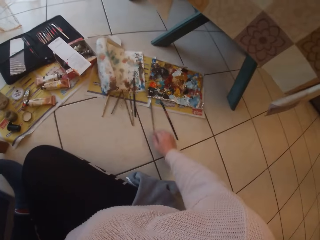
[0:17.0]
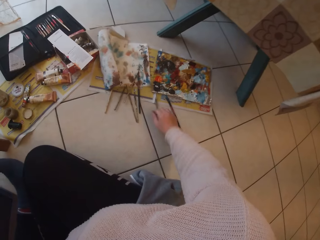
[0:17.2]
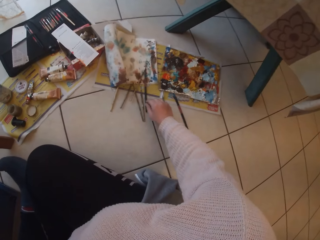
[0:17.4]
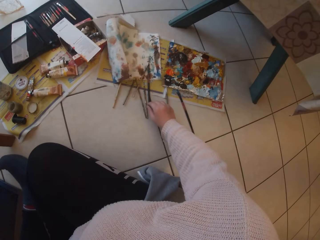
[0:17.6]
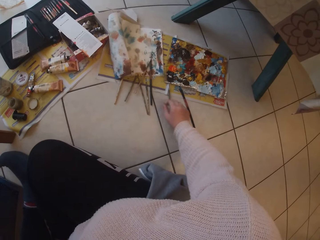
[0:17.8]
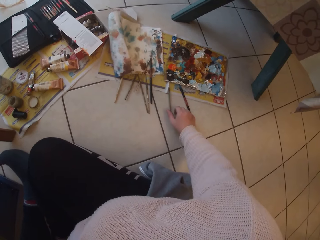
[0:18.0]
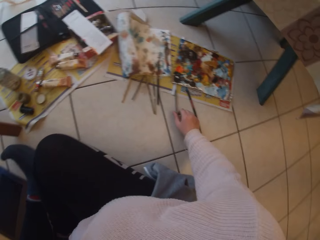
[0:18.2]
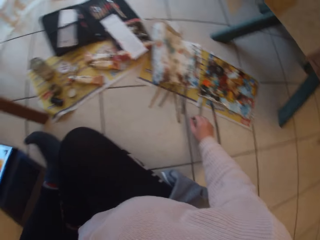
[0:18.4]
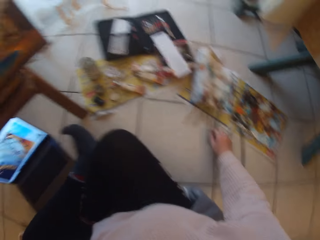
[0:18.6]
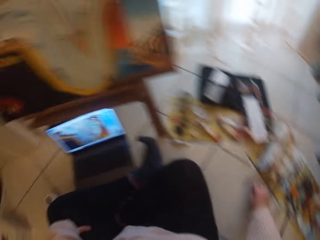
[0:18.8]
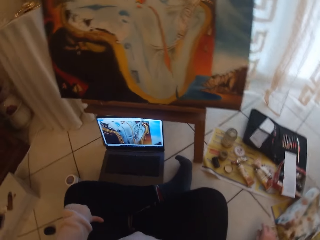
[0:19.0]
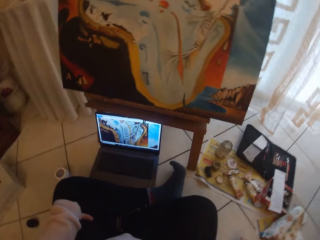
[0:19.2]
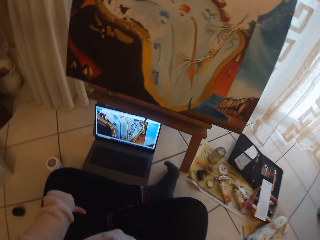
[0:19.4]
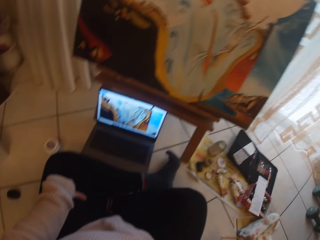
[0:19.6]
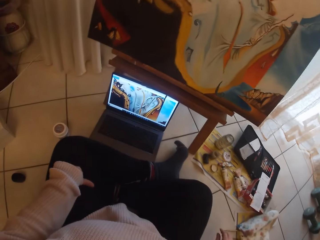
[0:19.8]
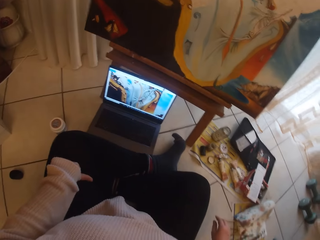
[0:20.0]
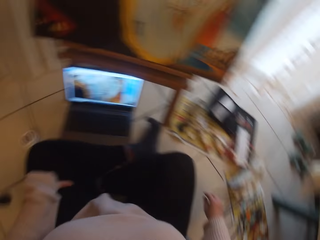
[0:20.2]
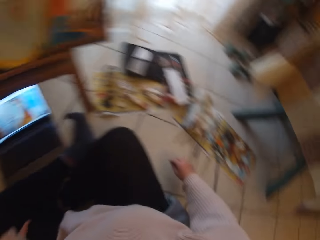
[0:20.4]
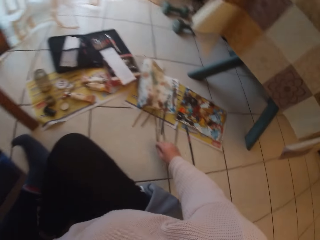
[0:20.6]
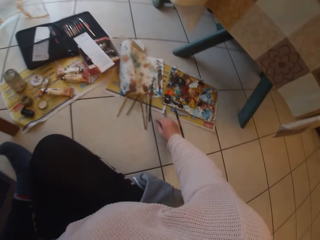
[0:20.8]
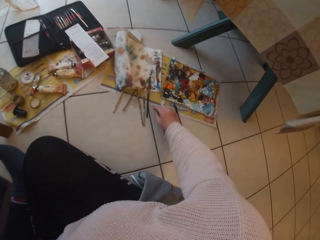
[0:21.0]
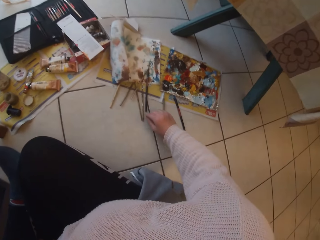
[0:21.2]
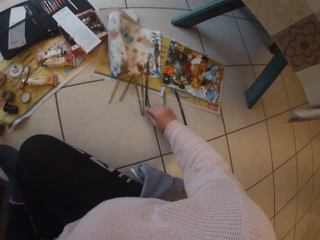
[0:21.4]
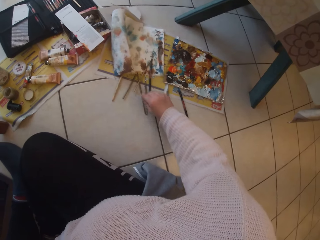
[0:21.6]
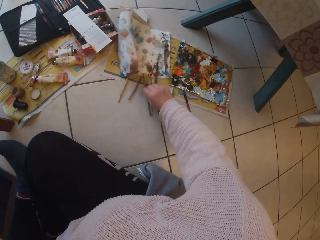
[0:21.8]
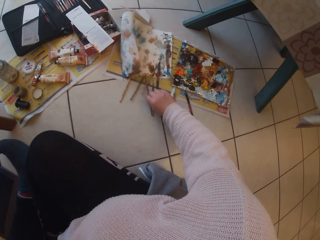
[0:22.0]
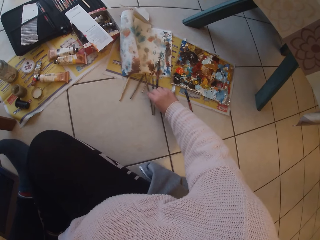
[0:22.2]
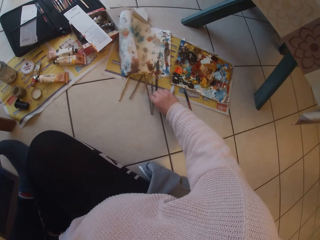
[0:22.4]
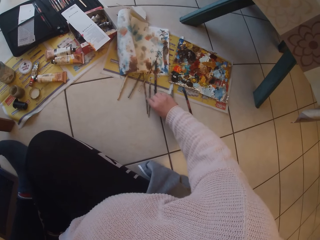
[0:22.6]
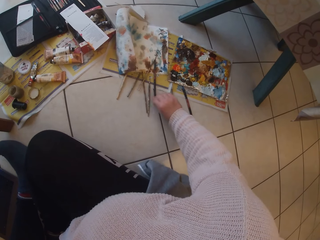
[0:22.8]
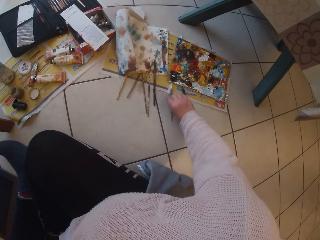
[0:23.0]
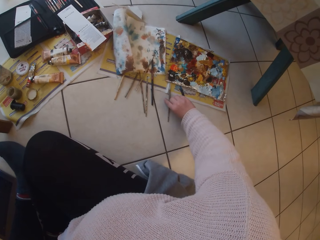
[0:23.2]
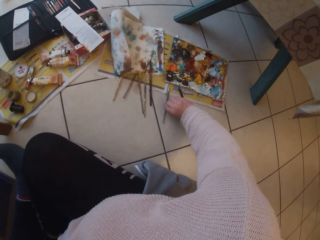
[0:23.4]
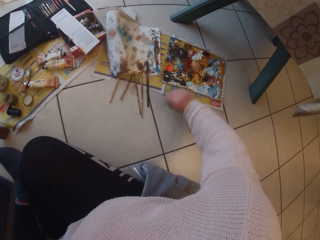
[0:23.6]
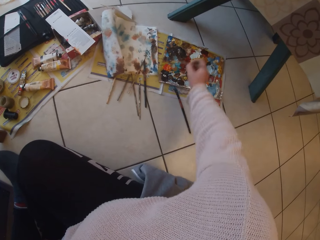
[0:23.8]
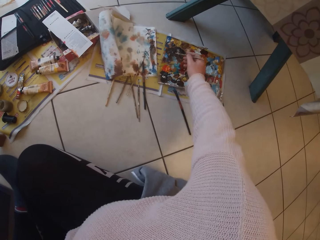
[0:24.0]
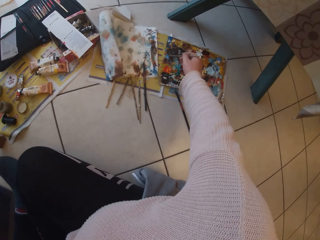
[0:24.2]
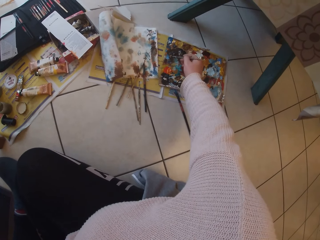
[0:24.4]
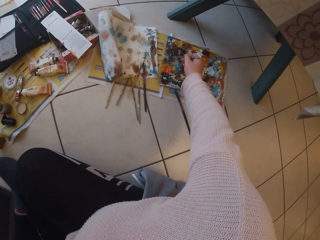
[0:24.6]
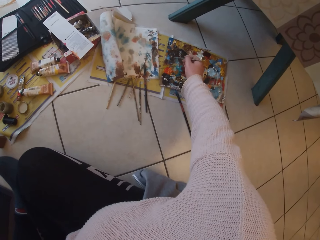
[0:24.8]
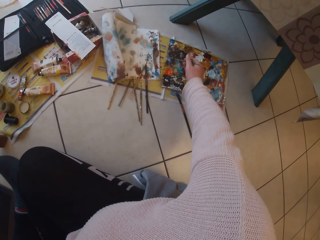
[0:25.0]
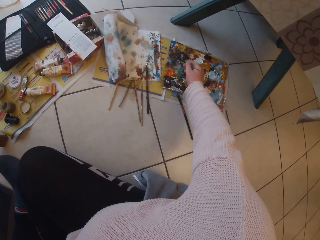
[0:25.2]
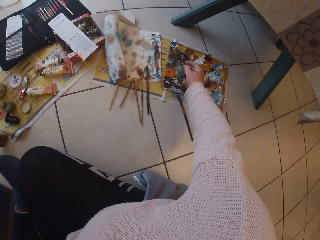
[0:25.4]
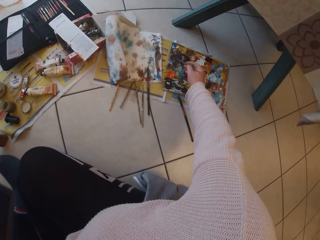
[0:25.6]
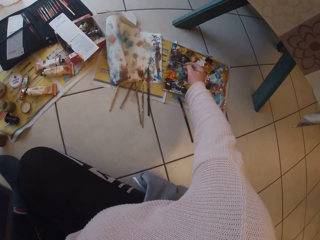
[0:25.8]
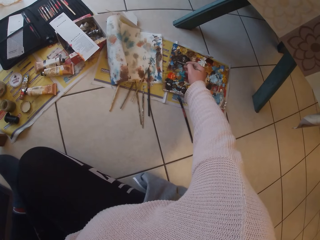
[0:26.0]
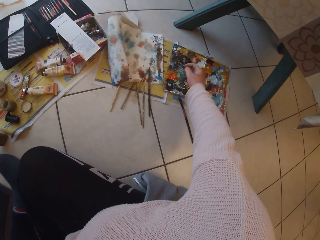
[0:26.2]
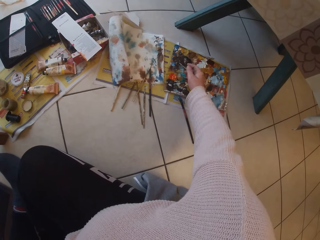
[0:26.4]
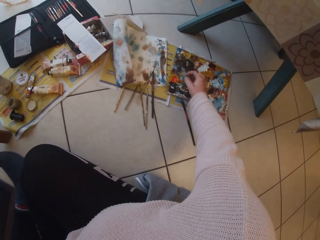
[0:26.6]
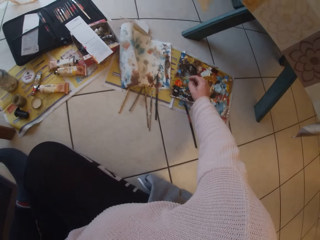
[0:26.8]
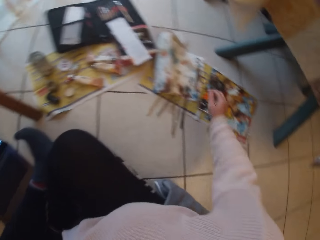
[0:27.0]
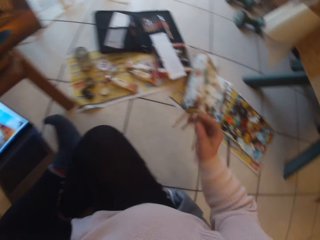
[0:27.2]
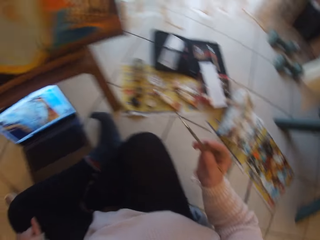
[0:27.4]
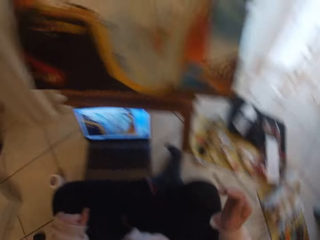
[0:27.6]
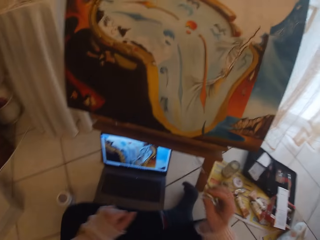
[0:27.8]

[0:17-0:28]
The camera wearer looks around the workshop. She moves the paint brushes with her hand. She picks up a rigger brush from the floor. She draws paint with the rigger brush.

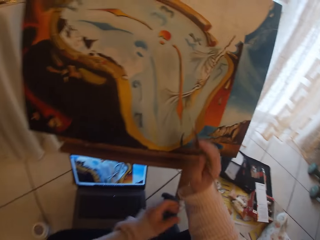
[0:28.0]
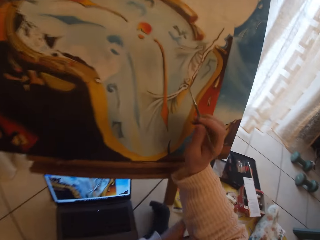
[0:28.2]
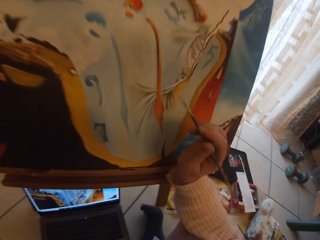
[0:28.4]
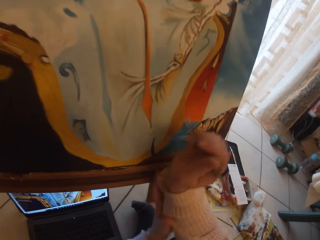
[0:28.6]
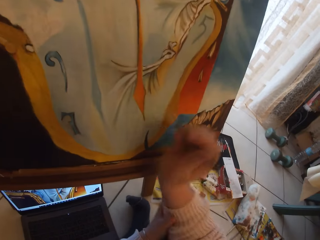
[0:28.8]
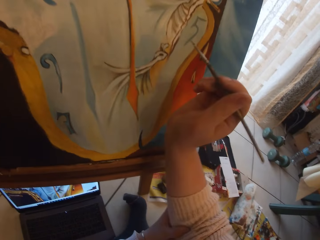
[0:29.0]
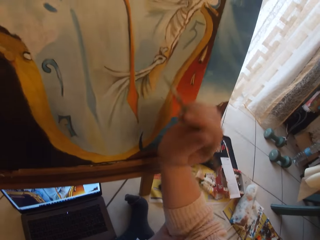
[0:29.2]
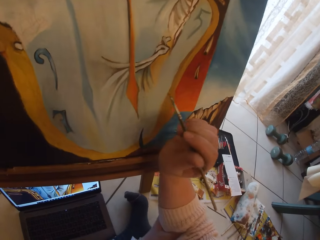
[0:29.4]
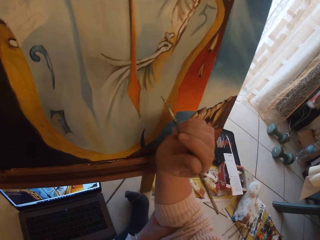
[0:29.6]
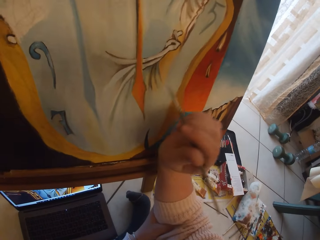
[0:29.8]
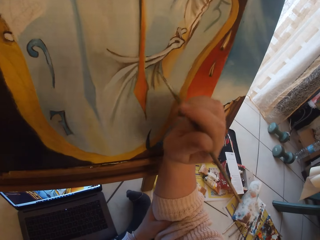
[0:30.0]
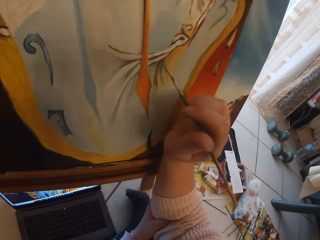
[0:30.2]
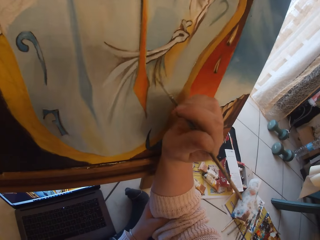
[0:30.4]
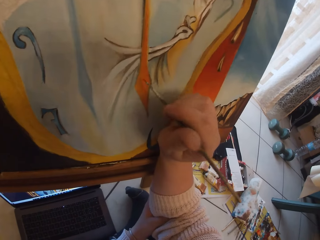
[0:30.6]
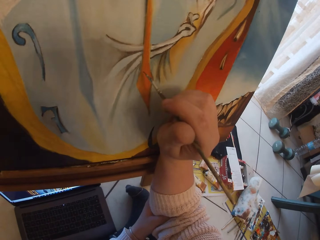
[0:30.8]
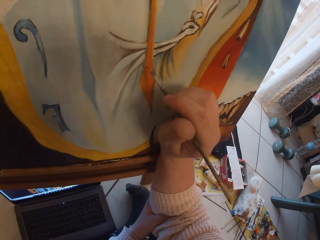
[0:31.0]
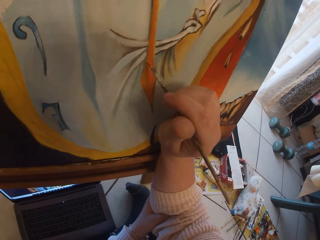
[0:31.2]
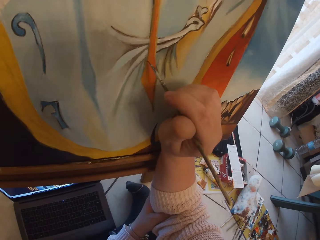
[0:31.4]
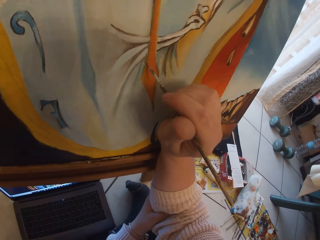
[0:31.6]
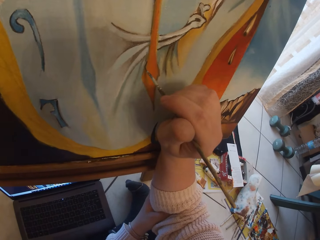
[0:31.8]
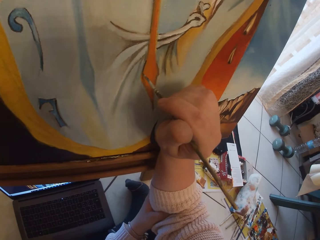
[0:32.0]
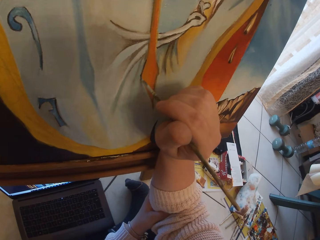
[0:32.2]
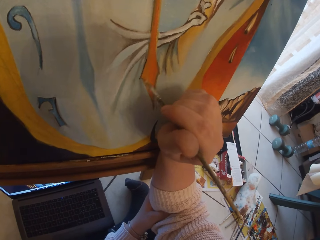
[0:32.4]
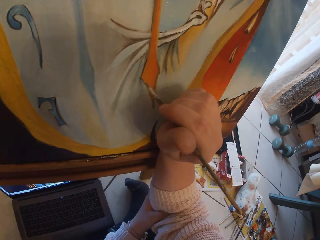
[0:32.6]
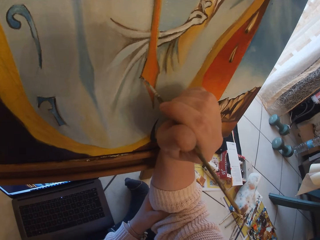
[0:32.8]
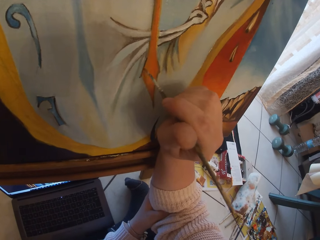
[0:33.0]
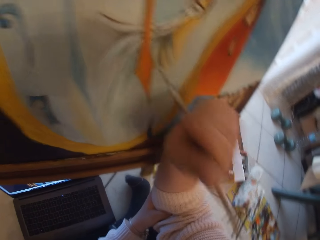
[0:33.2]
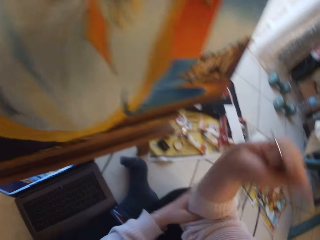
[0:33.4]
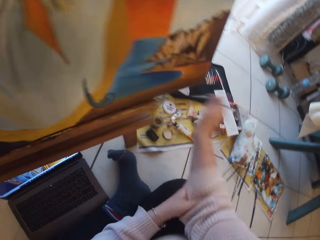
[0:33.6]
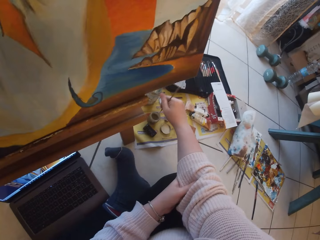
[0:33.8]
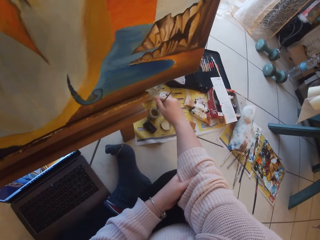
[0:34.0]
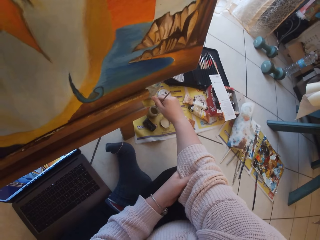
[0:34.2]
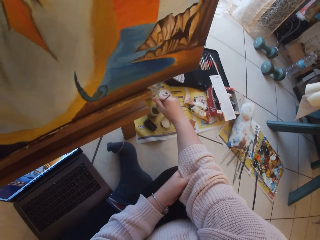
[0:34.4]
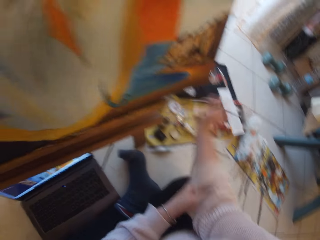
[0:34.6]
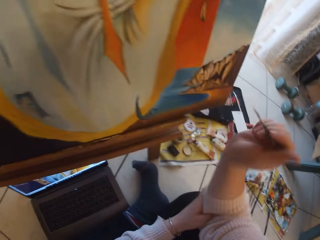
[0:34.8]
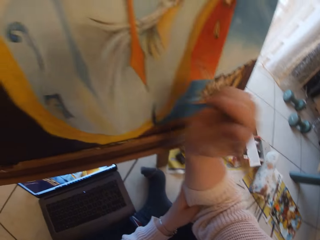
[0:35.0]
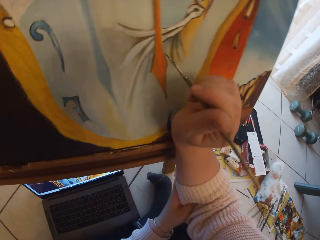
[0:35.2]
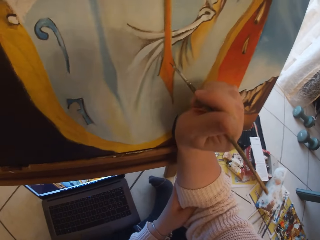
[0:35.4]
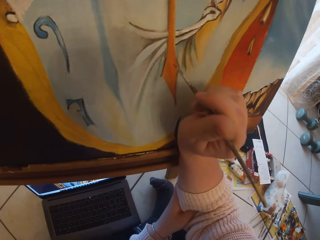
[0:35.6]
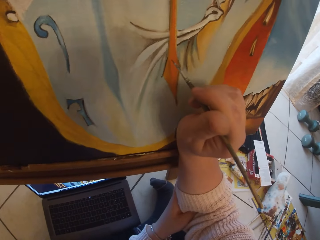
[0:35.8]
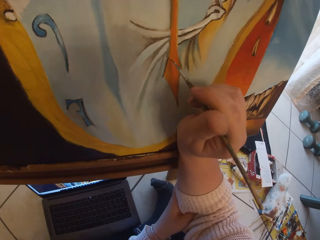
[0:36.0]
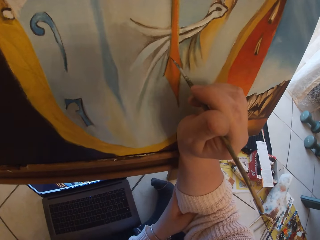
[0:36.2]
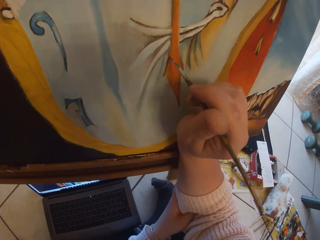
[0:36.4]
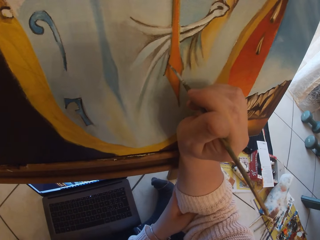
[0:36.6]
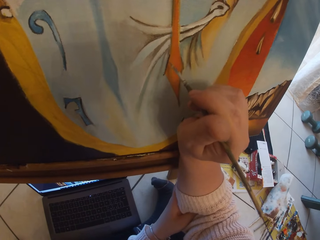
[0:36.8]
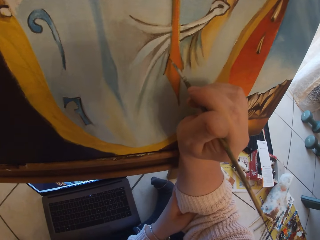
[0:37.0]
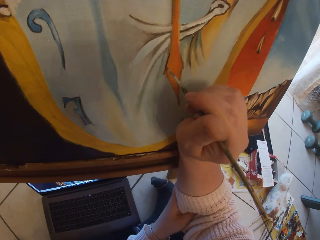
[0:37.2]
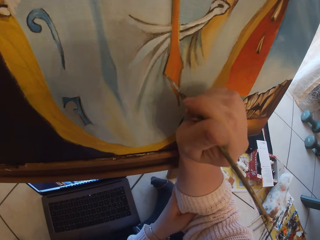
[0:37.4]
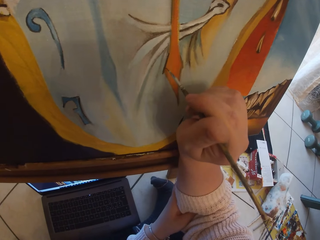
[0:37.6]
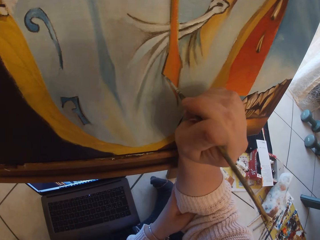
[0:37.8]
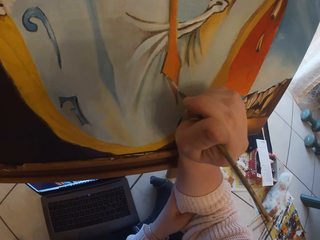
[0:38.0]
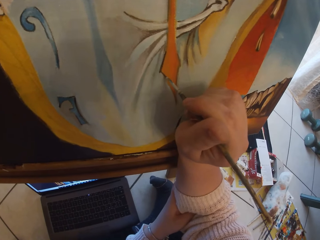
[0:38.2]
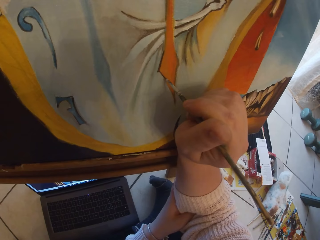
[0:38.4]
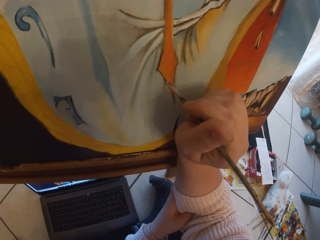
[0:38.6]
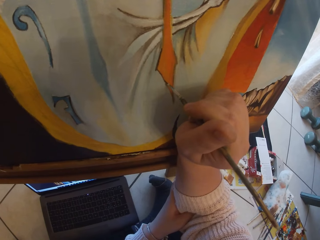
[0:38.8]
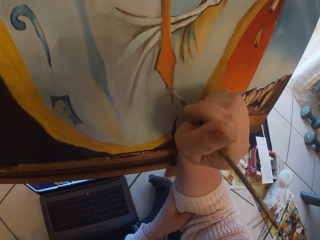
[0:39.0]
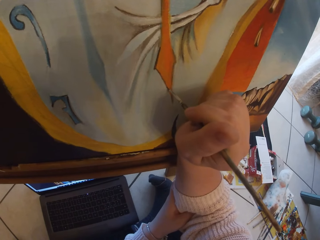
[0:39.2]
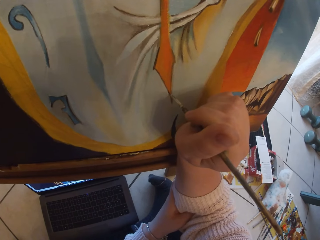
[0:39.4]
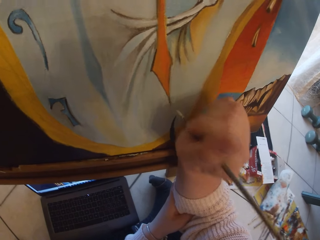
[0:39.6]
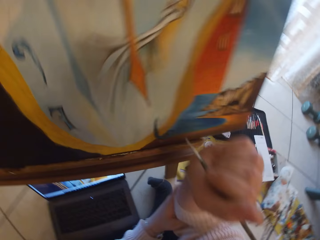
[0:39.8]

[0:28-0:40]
The camera wearer paints the drawing with the rigger brush. They dip the rigger brush into the water mixable oil paint medium. They paint the drawing with the rigger brush.
